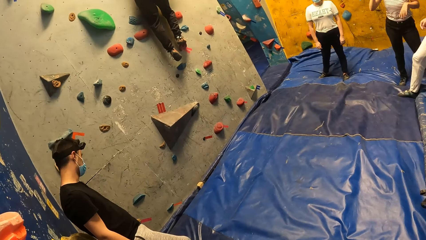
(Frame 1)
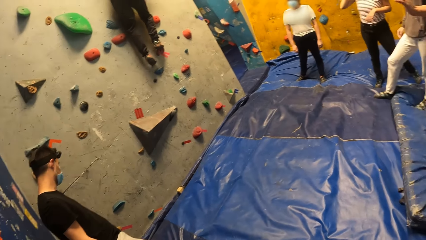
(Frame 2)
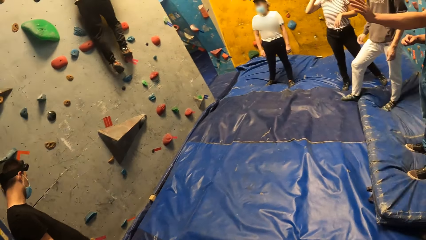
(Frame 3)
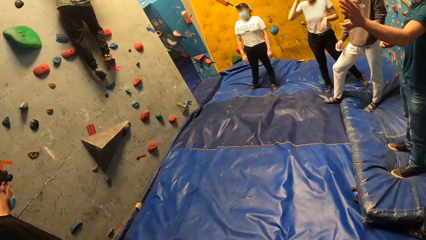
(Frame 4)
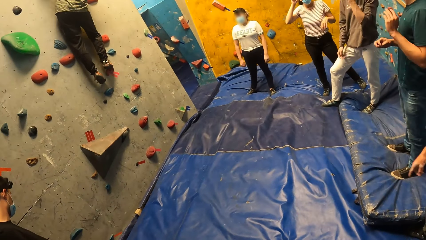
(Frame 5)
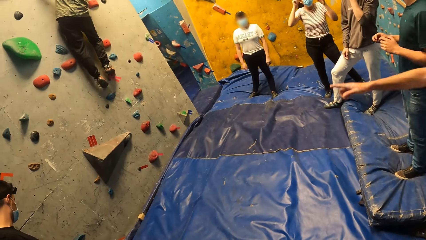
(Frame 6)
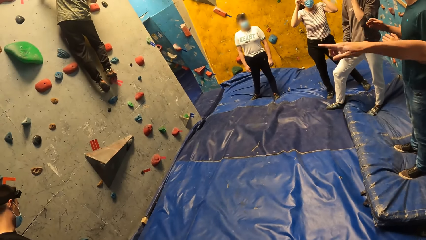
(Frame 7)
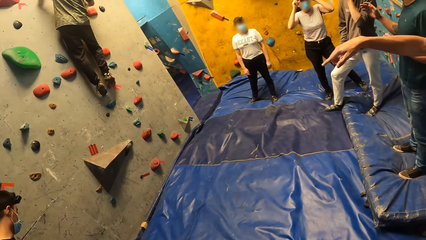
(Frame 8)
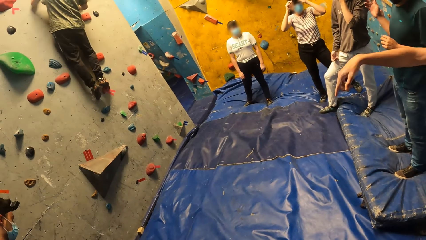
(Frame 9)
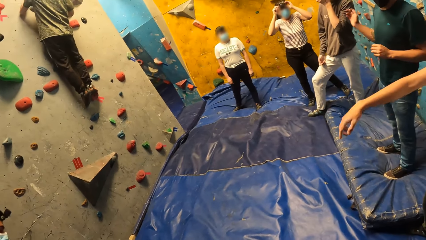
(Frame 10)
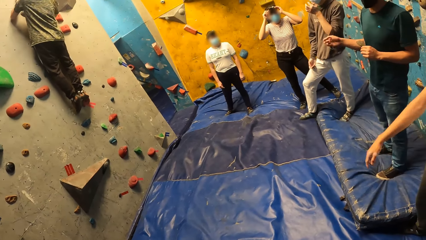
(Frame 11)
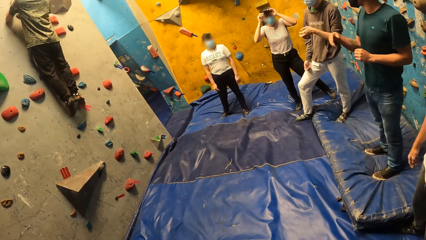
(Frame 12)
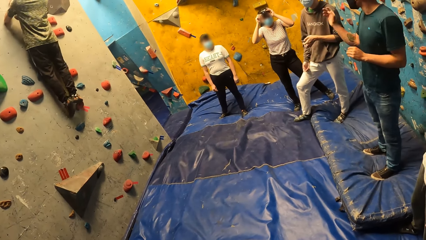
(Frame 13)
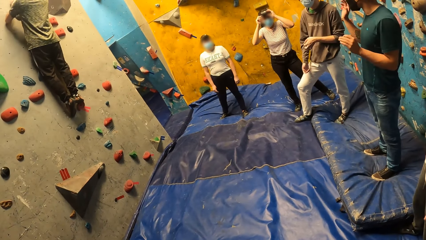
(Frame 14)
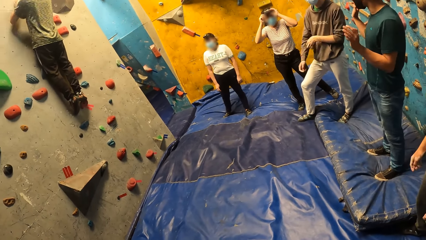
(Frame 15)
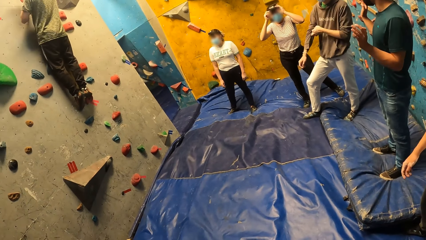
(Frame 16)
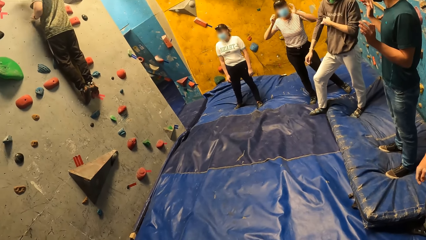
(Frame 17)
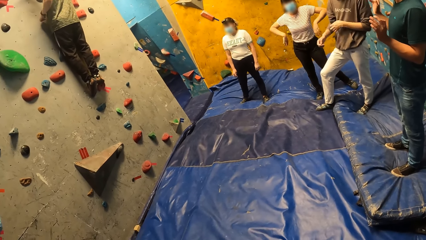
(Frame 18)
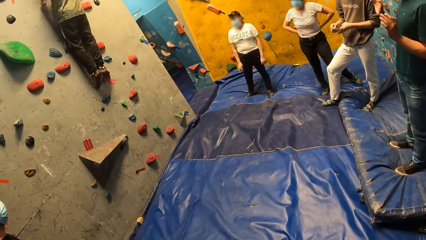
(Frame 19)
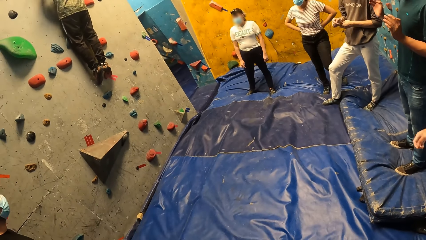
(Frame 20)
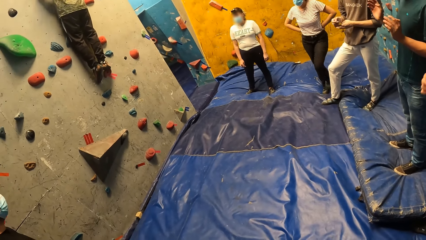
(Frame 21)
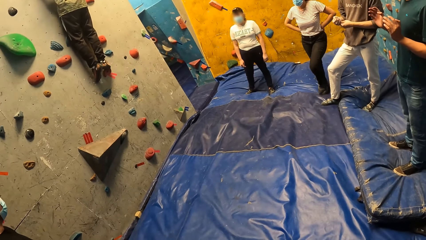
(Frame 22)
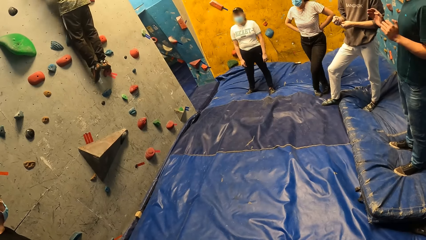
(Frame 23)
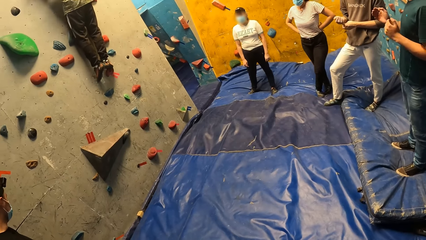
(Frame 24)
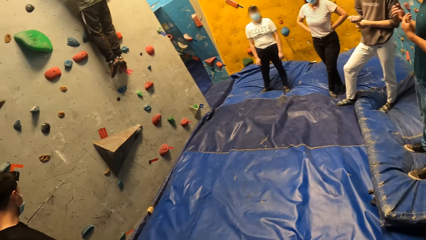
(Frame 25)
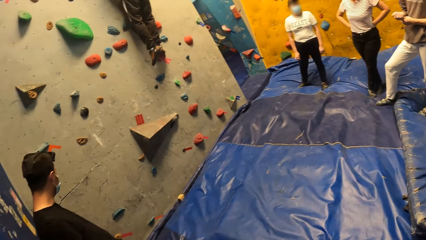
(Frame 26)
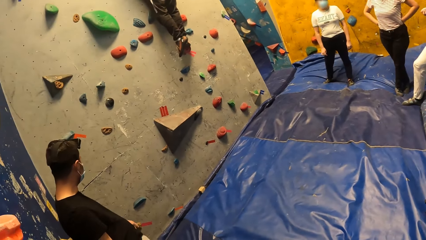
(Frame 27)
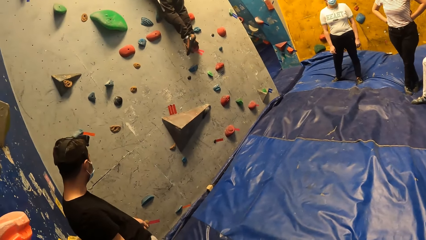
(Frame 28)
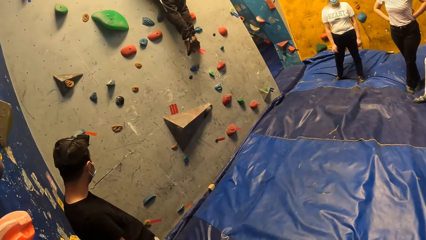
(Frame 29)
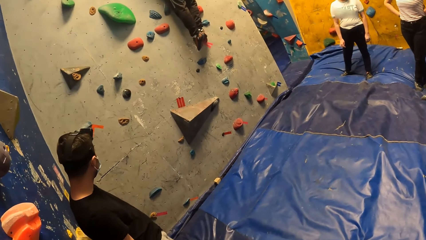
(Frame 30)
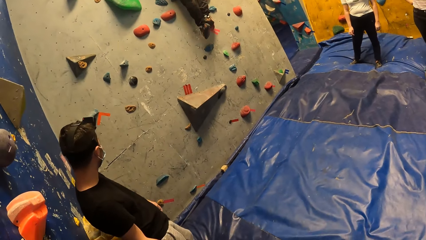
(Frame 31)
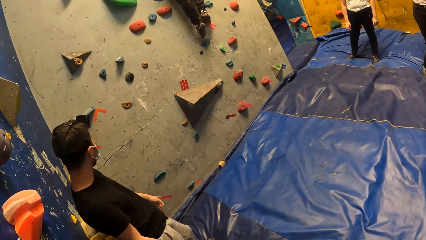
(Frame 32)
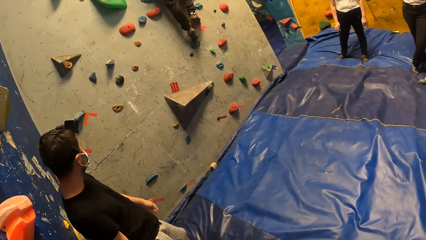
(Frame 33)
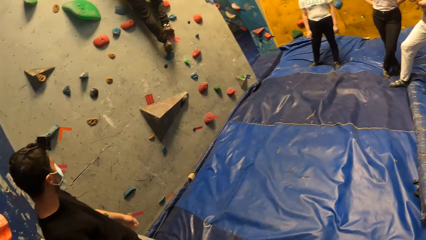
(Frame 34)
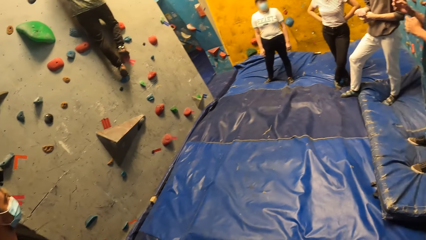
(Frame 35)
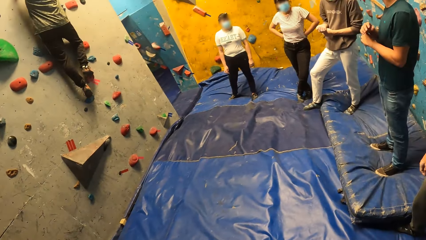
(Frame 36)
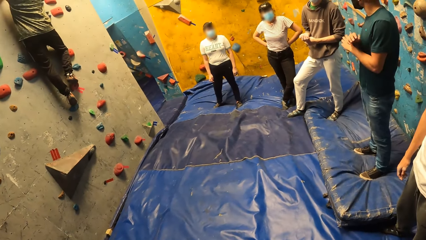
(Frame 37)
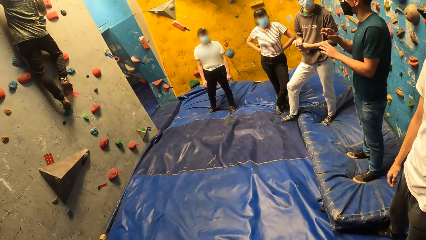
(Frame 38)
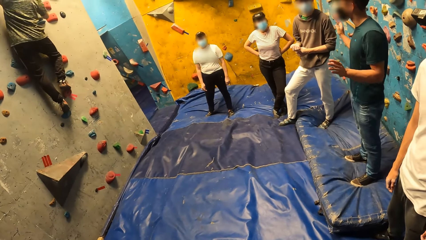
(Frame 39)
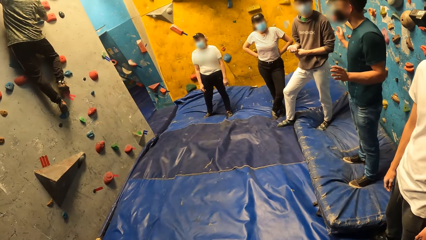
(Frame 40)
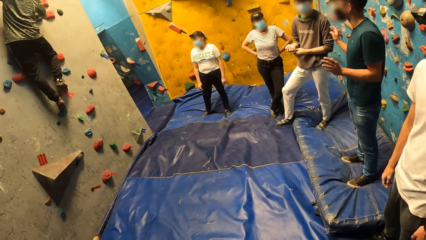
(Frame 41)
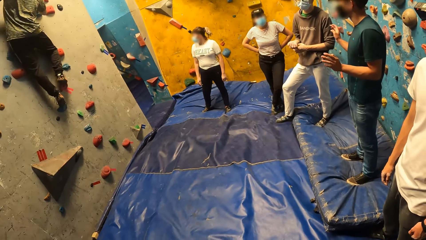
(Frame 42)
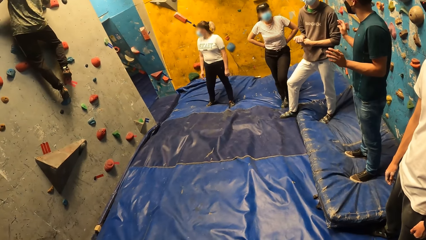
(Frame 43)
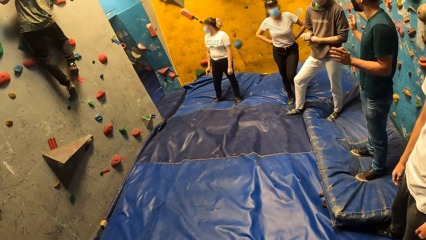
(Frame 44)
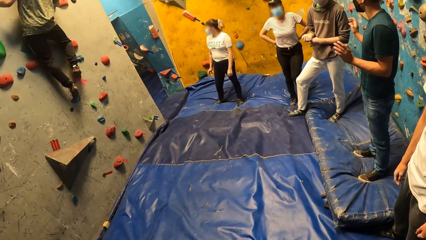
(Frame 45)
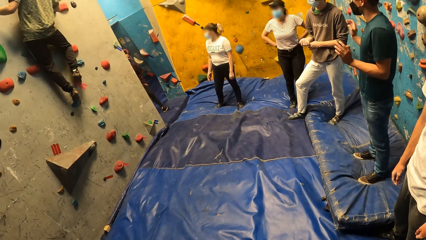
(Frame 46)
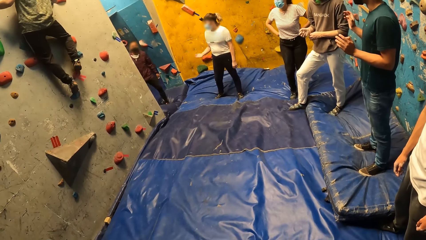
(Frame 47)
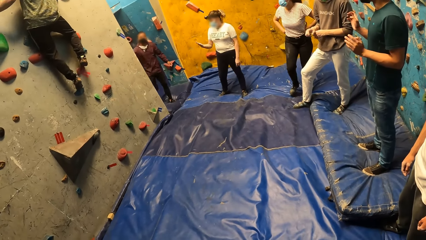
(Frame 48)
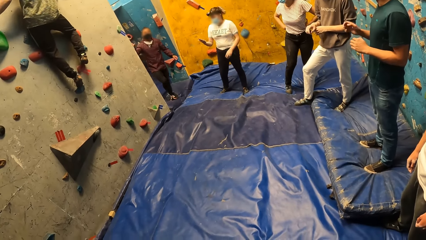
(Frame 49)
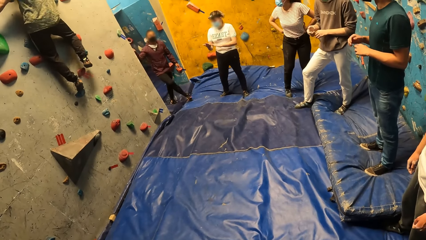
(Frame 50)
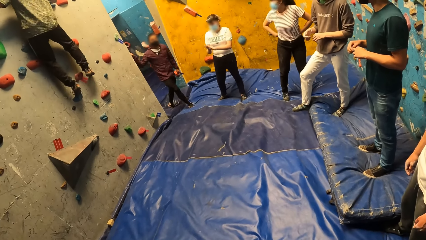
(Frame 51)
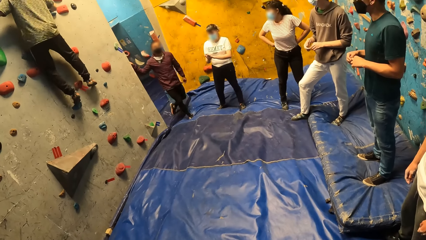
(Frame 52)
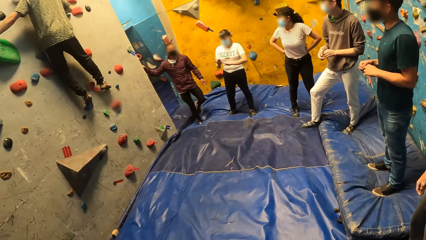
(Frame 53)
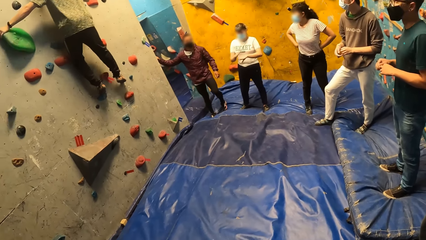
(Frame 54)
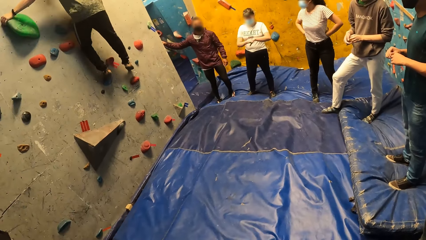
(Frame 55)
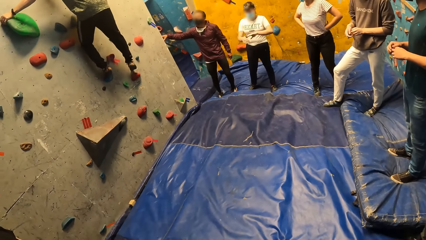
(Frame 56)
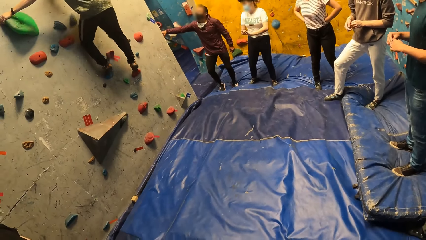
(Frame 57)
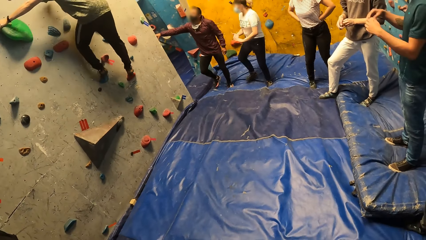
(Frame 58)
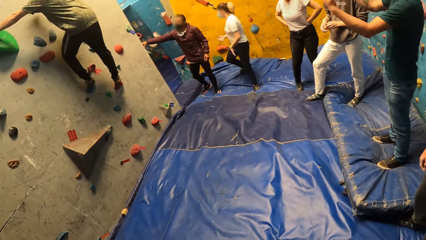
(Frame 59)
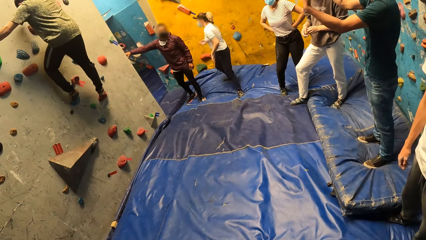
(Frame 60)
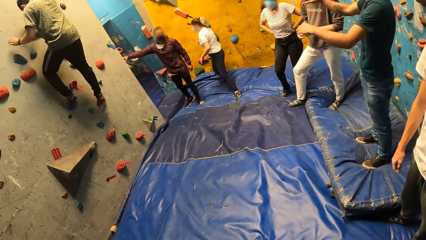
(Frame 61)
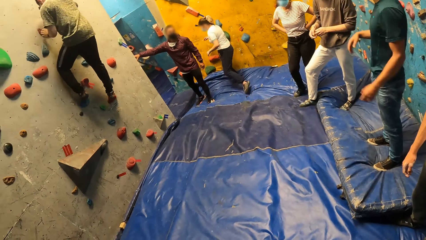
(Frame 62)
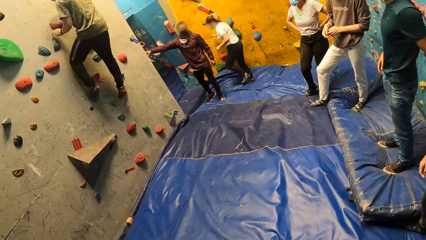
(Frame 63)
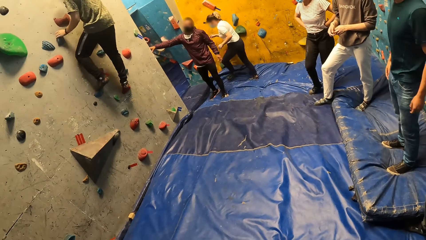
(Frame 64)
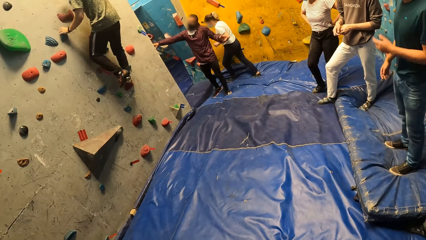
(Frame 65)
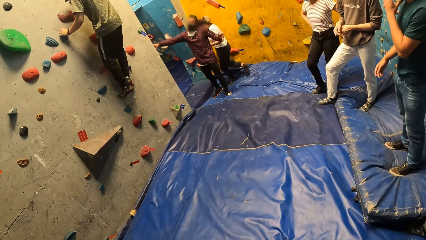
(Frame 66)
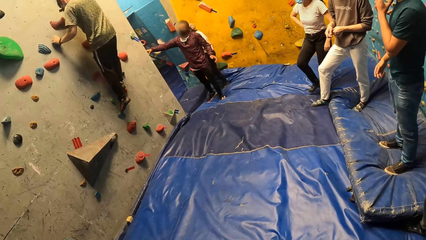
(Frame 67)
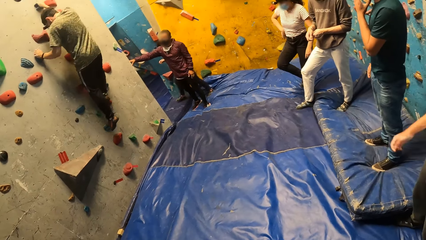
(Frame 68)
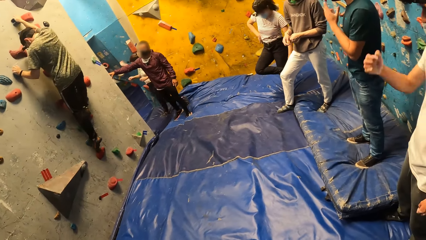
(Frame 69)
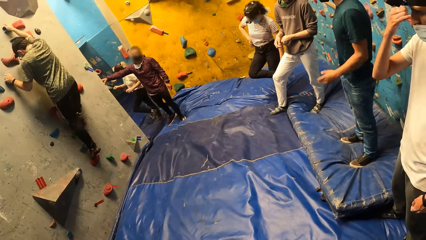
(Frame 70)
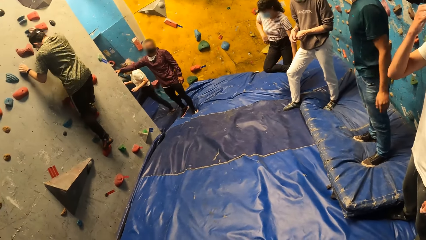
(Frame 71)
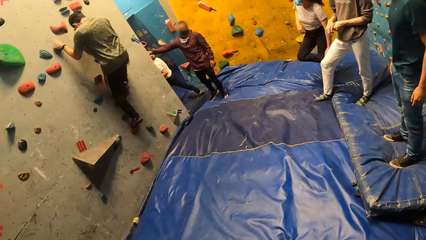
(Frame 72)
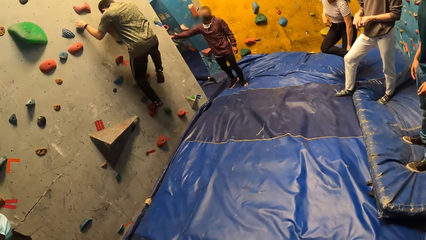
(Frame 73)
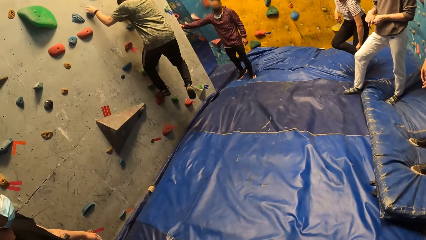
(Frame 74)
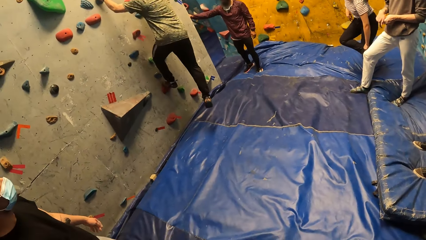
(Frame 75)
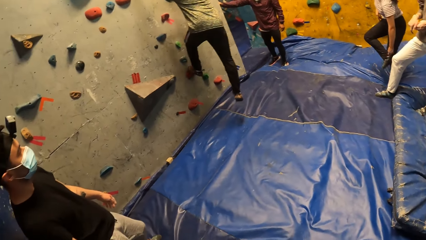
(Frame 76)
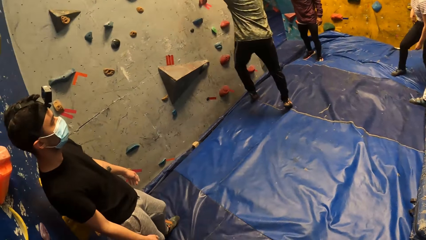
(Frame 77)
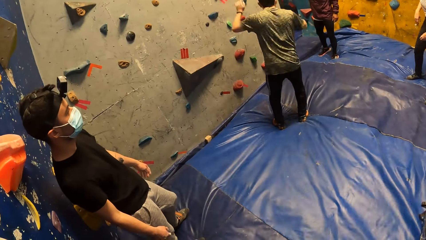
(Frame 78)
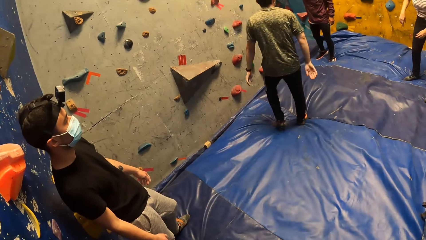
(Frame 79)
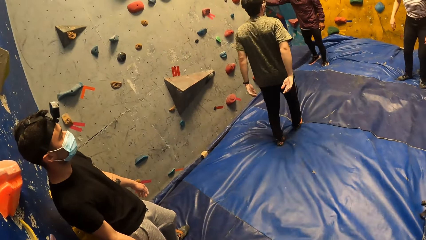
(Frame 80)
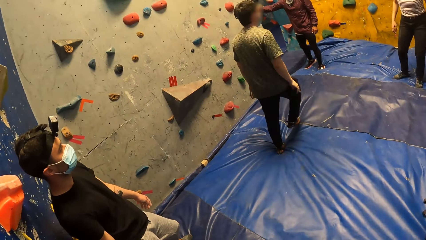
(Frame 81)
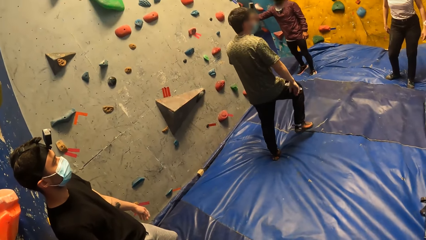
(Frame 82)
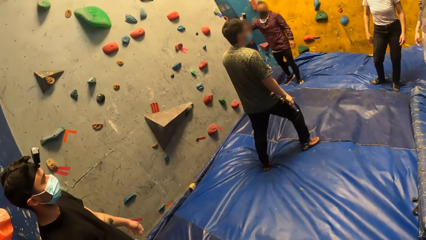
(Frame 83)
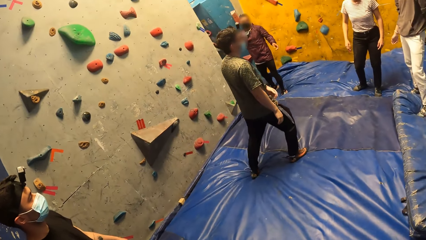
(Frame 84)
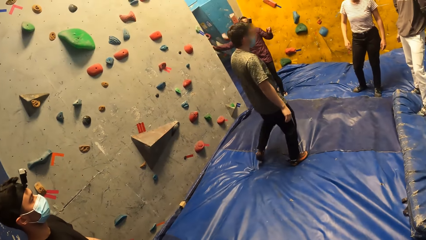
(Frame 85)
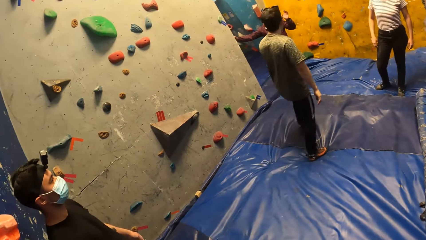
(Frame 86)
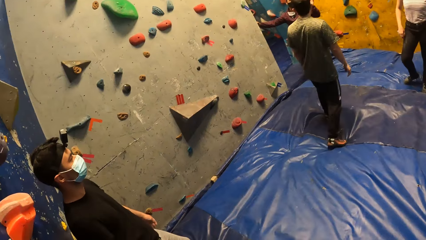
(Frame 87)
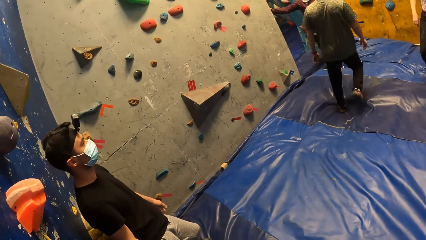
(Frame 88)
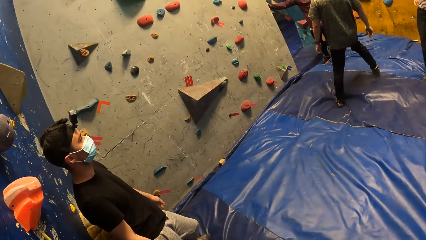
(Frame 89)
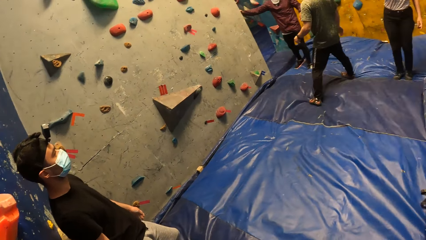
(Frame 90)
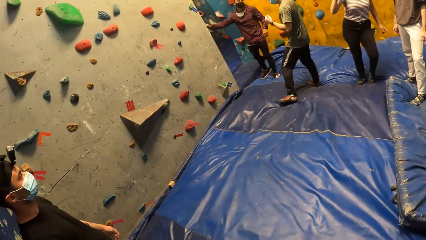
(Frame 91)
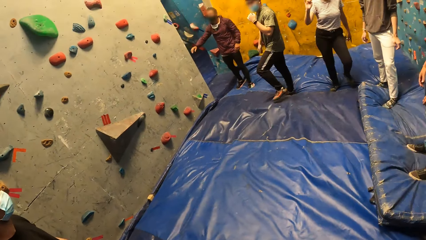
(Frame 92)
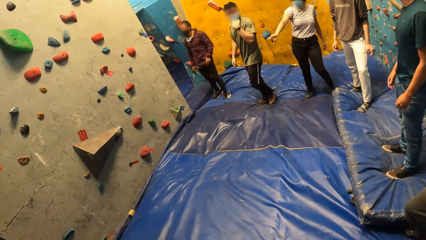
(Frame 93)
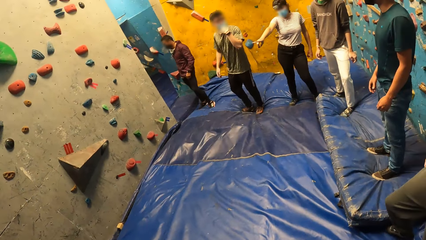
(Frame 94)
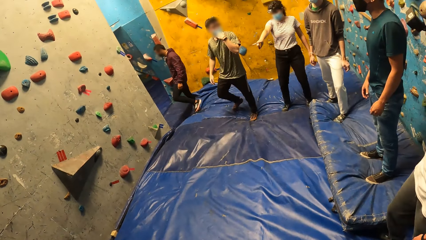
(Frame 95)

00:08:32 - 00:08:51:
A man sways hands. A second man straightens a cloth. A woman puts hands around the waist. The camera wearer looks around in the room. The first man sways hands. A third man touches the wall with his right hand. A fourth man climbs down from the bouldering wall with both hands. The first man sways hands. A fifth man touches the face. The fourth man descends on the wall and jumps on the floor. The camera wearer looks around.
